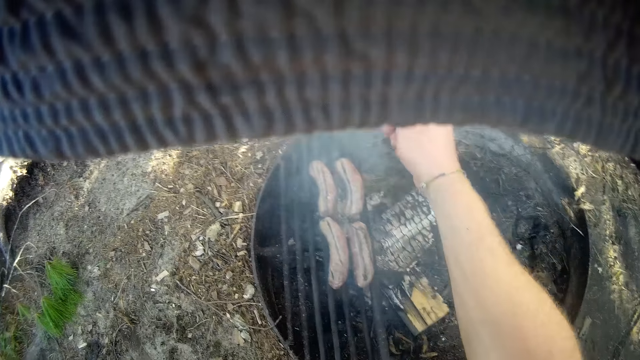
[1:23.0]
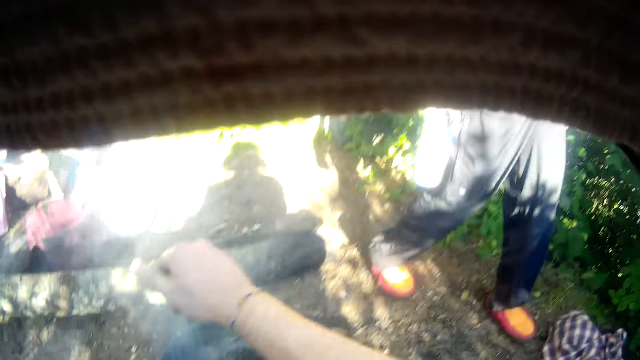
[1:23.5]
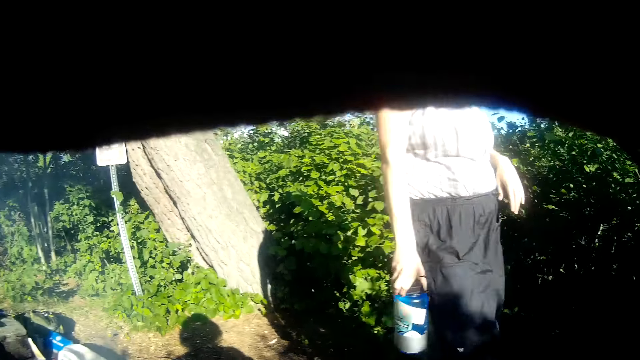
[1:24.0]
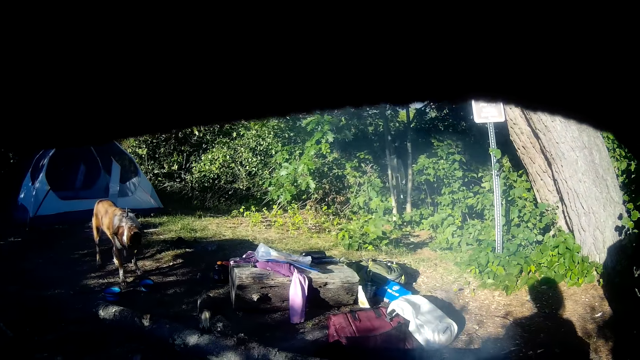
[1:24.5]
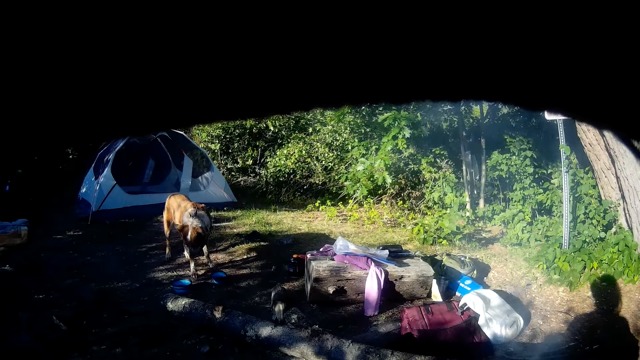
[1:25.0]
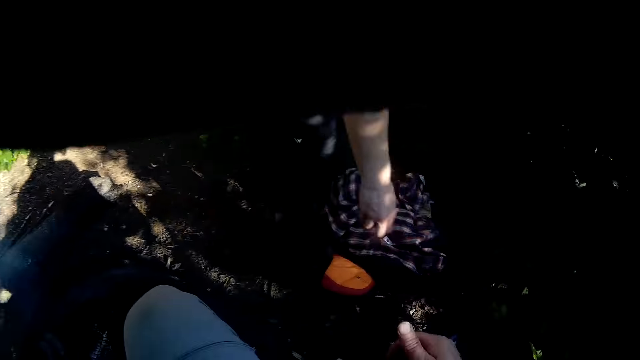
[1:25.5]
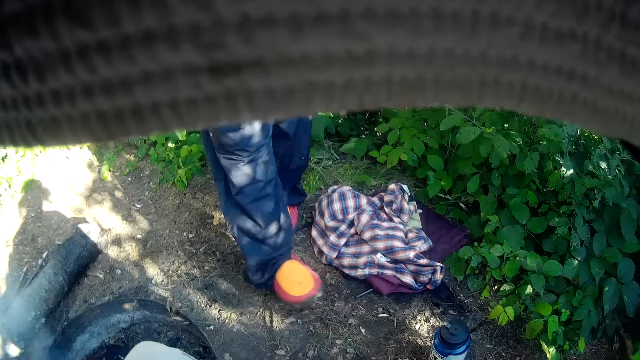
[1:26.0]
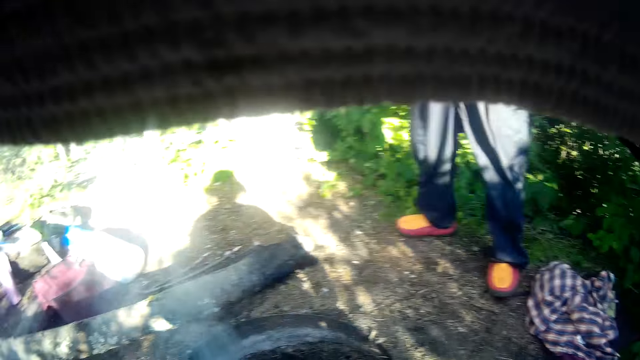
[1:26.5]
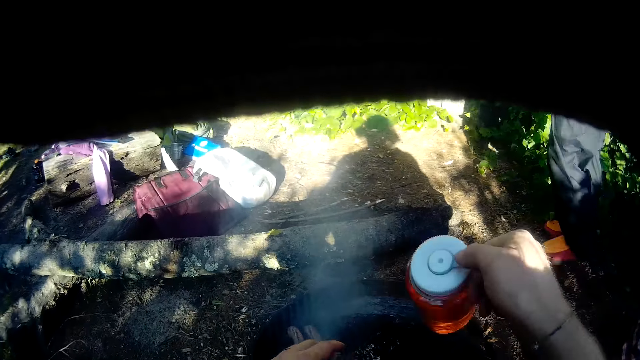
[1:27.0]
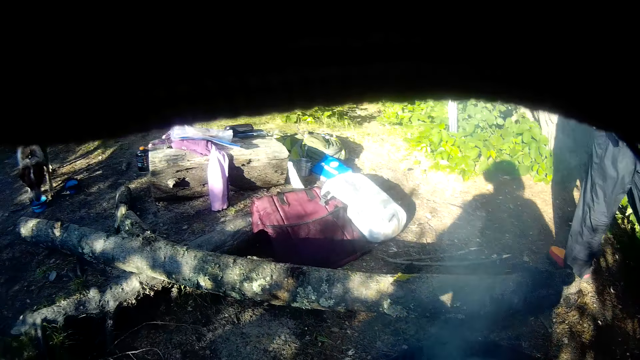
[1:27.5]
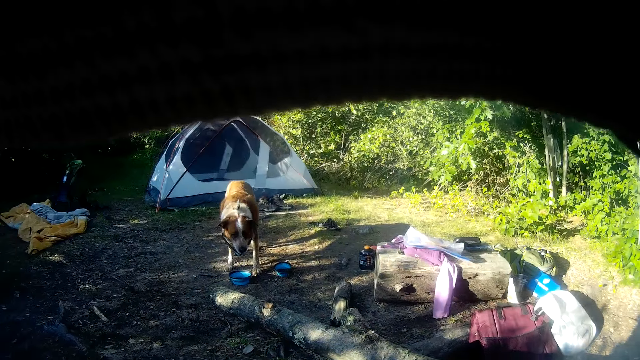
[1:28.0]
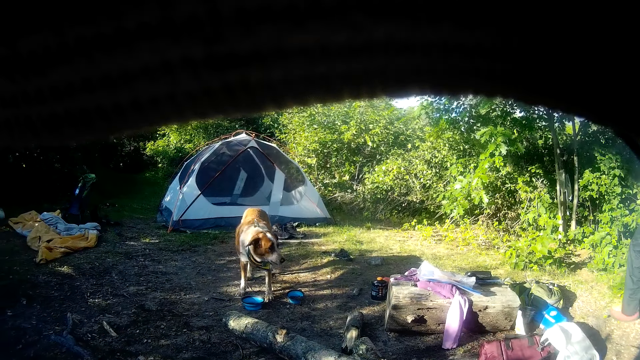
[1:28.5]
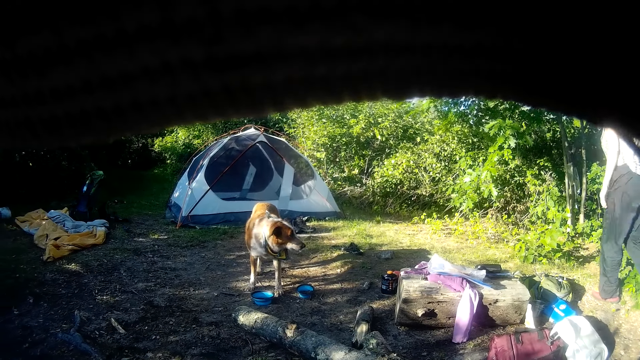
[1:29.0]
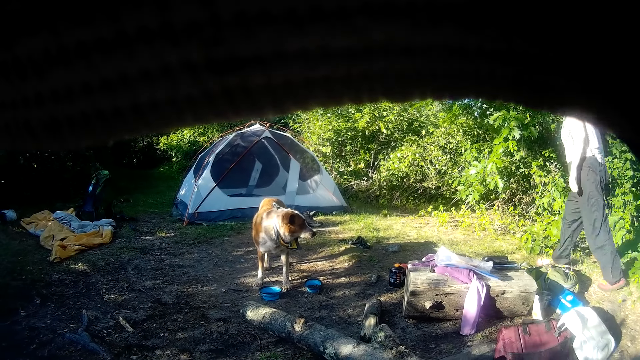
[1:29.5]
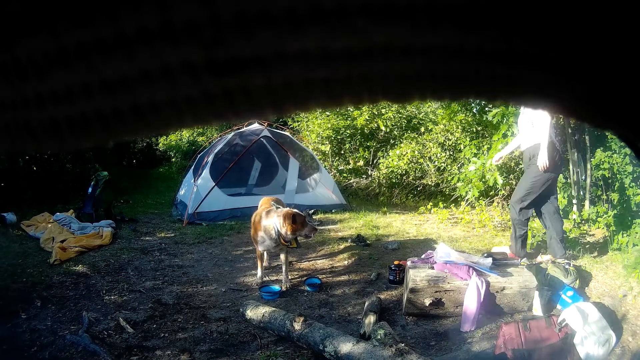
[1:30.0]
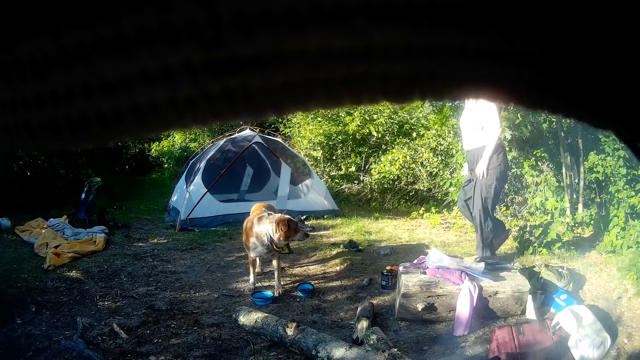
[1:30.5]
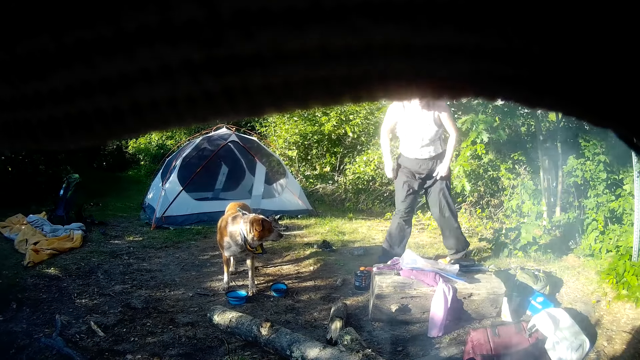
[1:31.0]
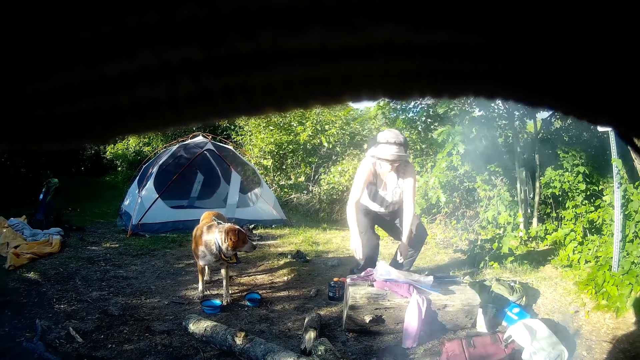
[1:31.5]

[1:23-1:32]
The camera wearer looks around the compound. They walk around the compound.

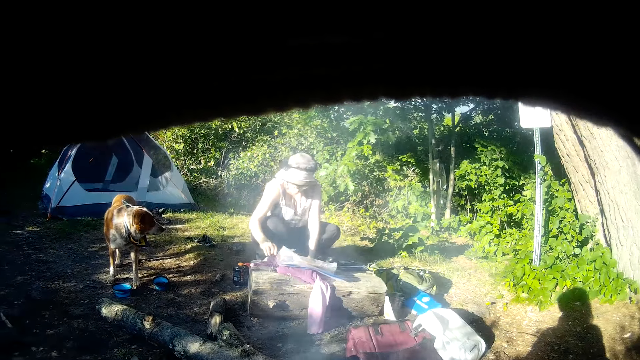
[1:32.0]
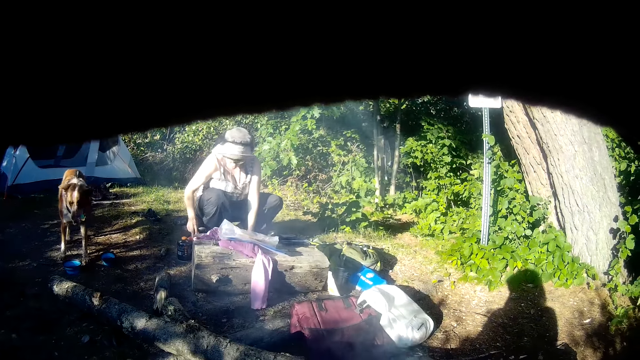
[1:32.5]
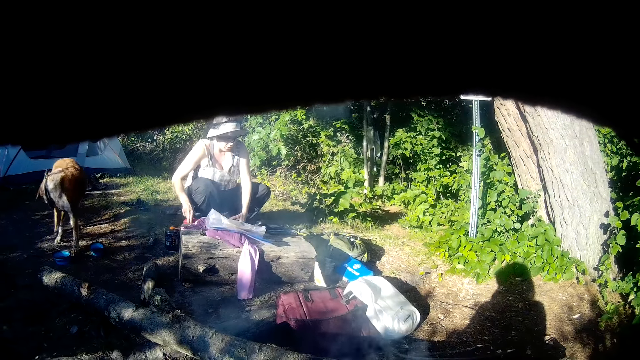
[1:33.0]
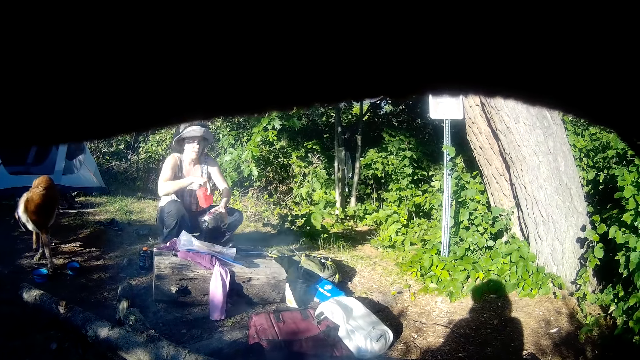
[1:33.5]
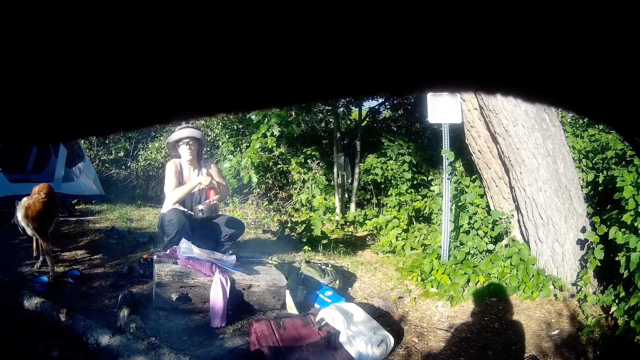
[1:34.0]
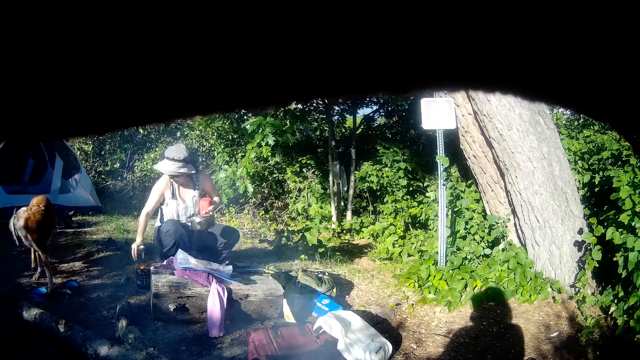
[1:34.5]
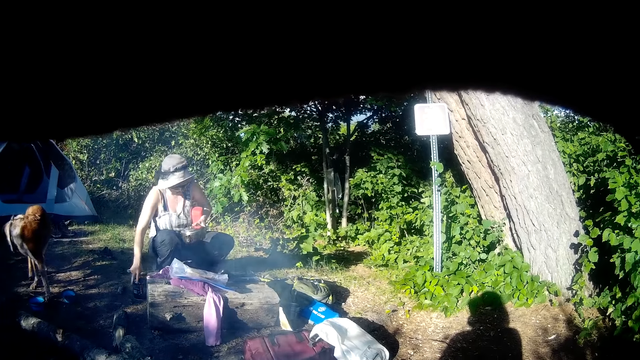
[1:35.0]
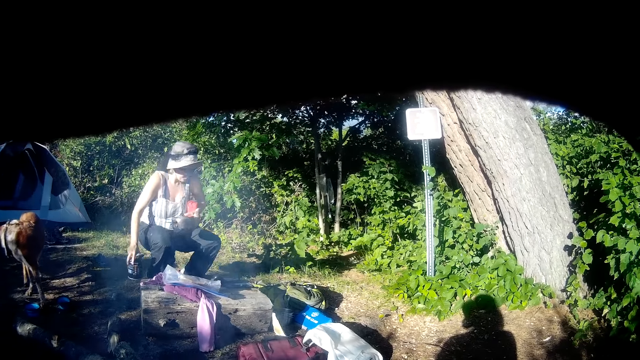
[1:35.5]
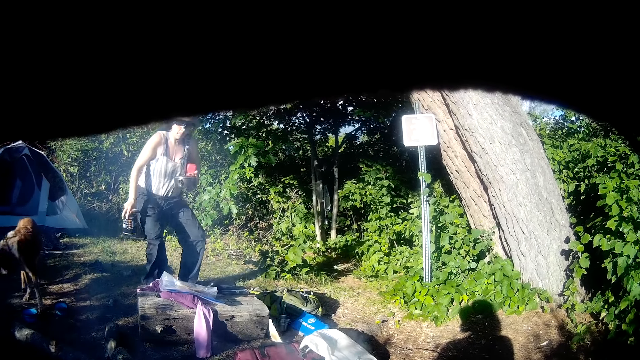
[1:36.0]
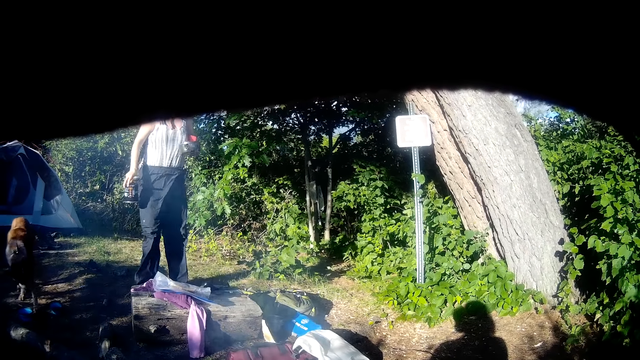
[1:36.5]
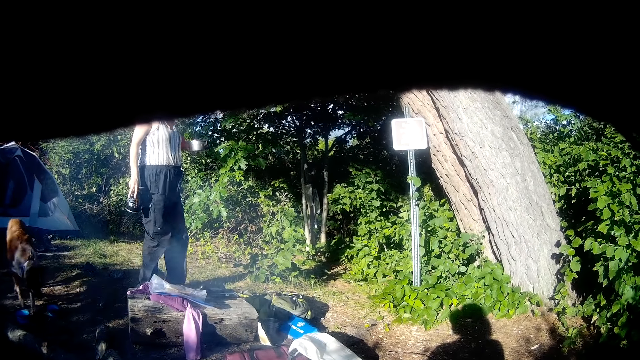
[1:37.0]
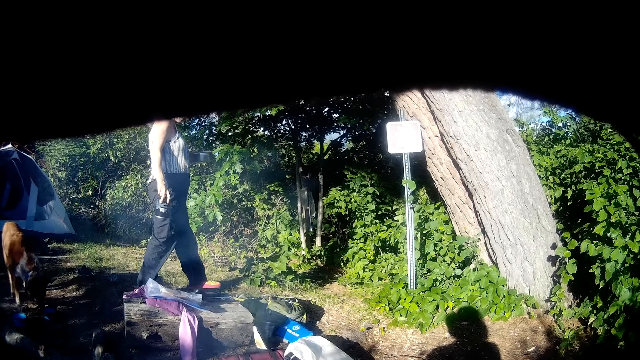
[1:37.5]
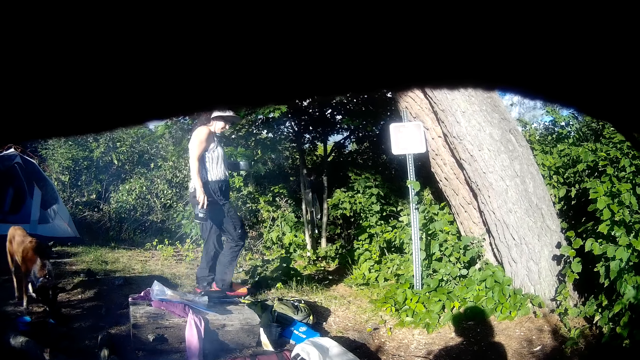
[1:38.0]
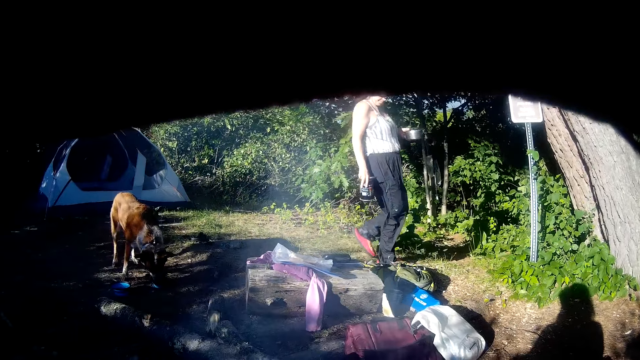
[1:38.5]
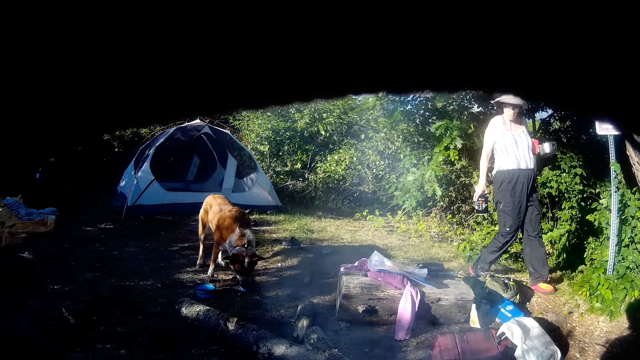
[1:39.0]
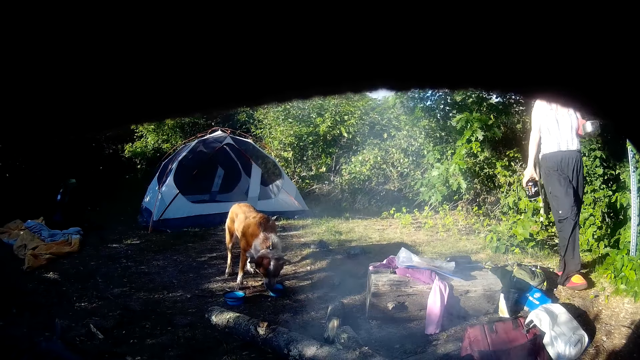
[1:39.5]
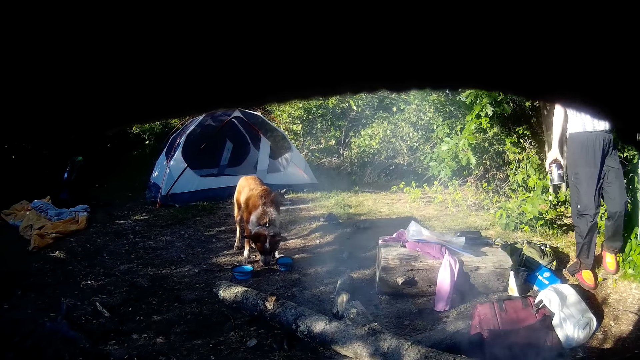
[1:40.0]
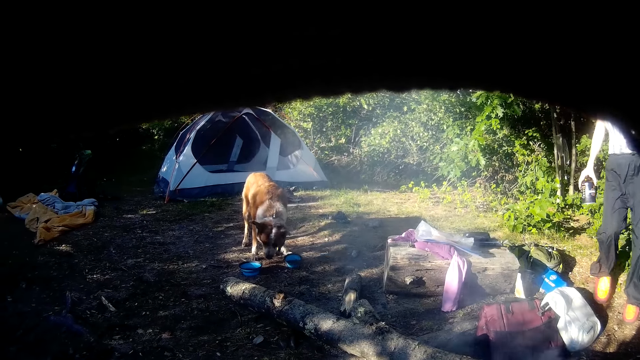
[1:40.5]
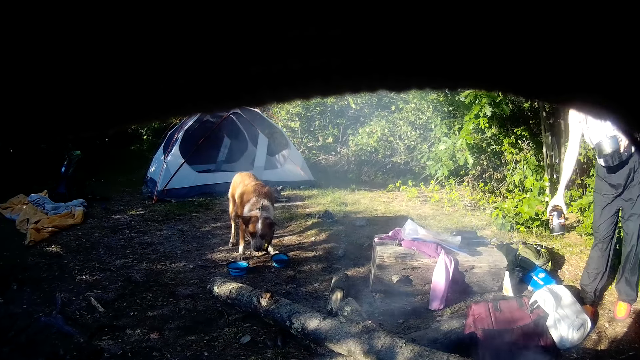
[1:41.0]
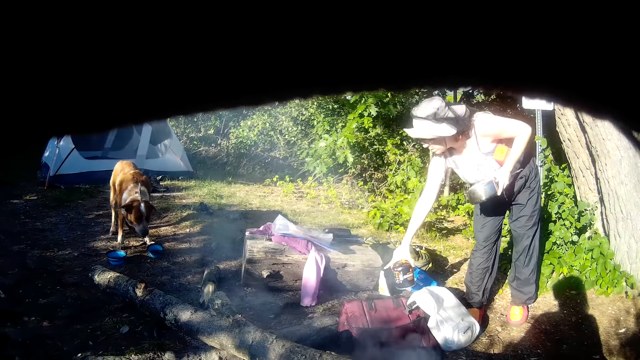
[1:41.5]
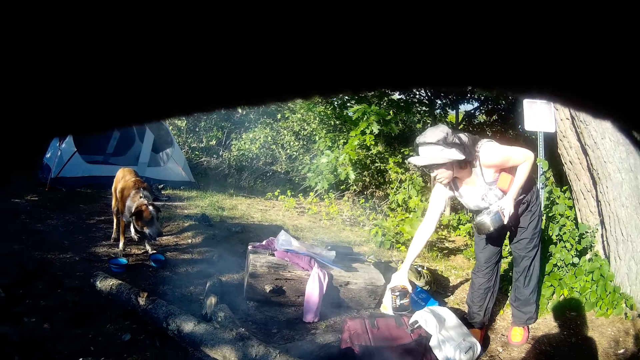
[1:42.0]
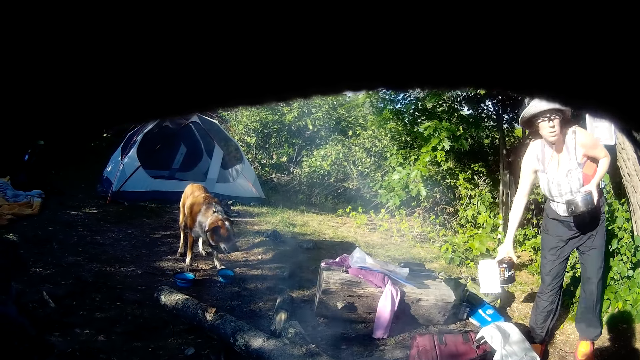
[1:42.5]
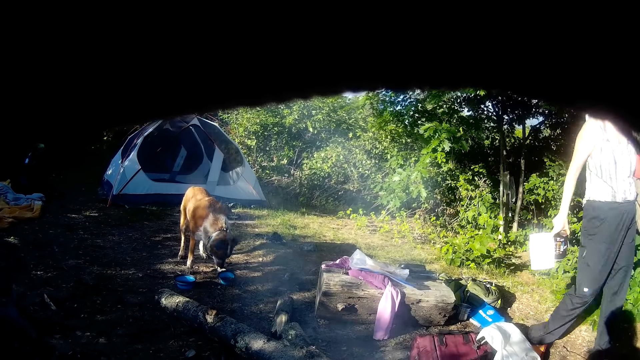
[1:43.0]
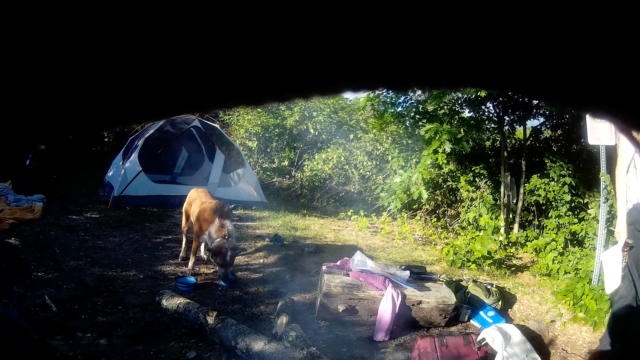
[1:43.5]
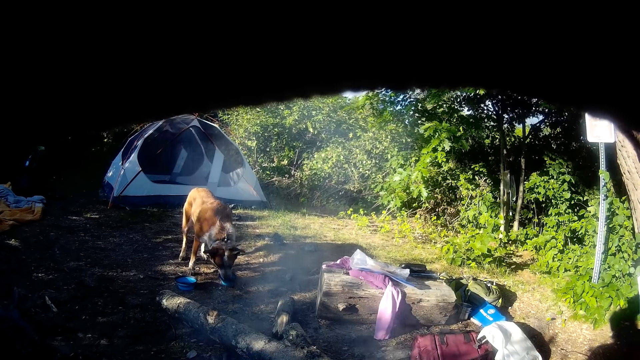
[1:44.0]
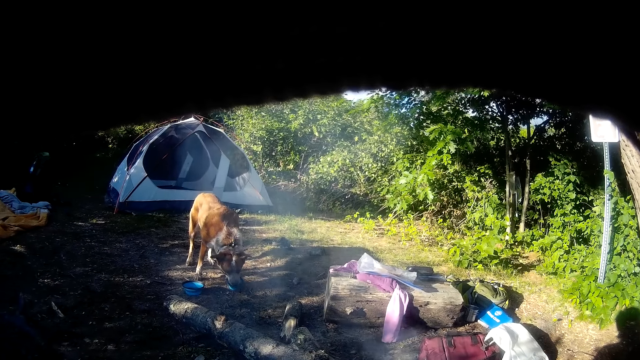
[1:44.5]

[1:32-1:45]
The woman takes a flask from the floor with her right hand. The woman takes another flask from the floor with her right hand. The woman walks around the compound. The camera wearer looks around the house. The woman takes a sachet from the floor with her right hand. The woman puts the can down. The woman picks up something.
